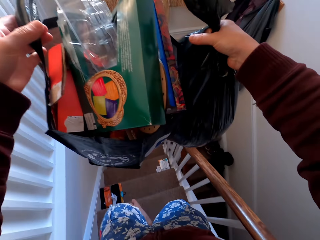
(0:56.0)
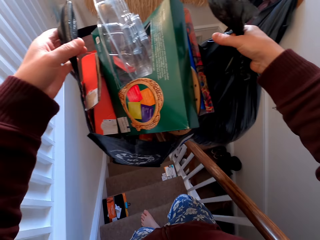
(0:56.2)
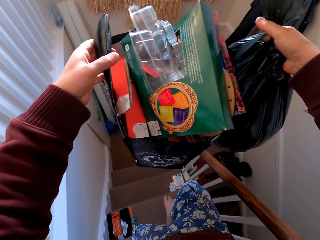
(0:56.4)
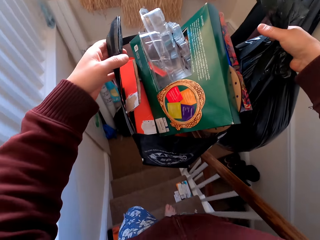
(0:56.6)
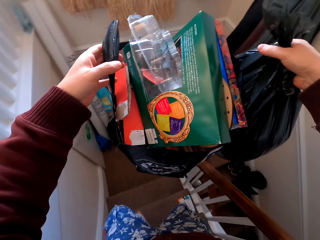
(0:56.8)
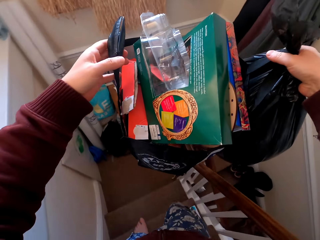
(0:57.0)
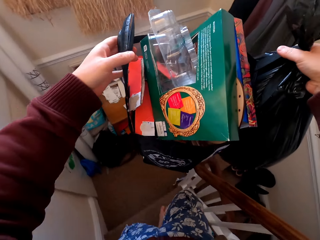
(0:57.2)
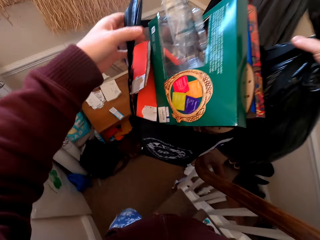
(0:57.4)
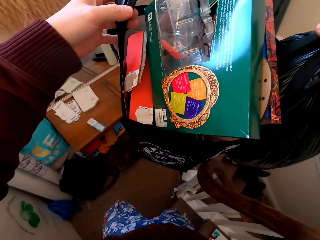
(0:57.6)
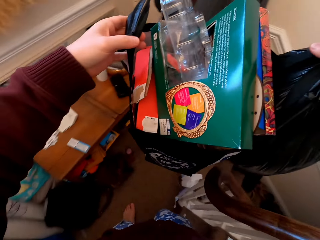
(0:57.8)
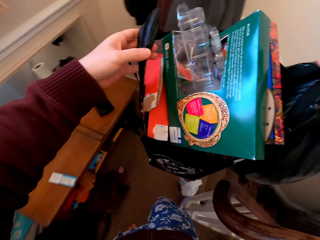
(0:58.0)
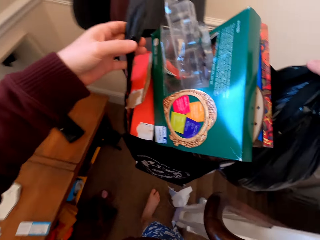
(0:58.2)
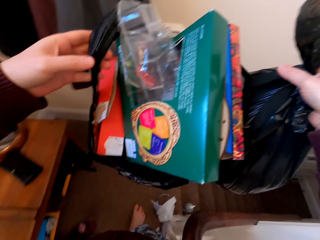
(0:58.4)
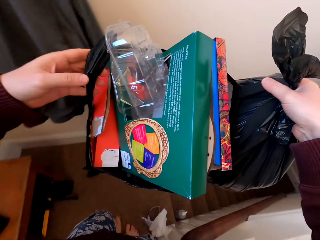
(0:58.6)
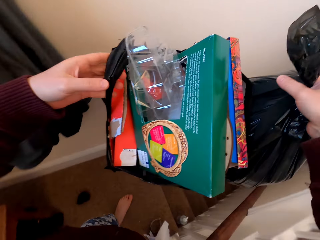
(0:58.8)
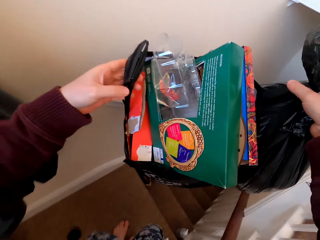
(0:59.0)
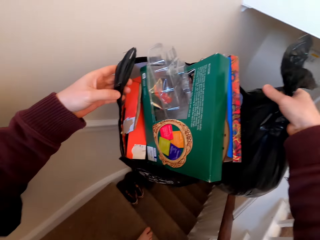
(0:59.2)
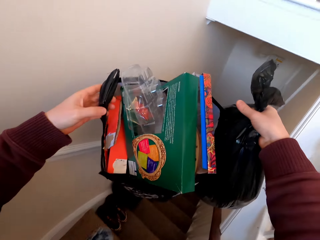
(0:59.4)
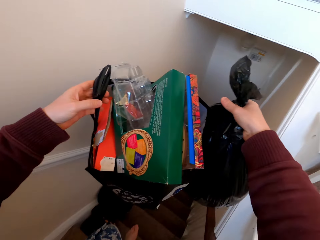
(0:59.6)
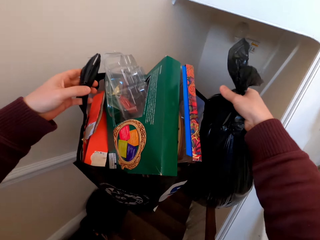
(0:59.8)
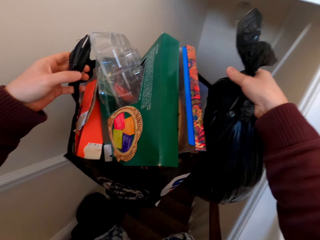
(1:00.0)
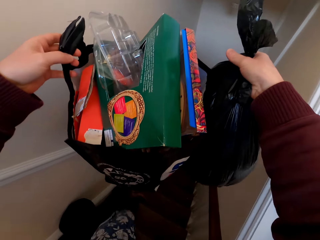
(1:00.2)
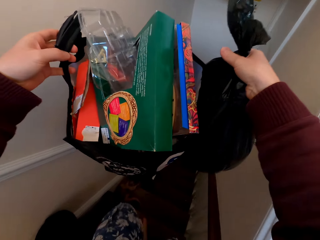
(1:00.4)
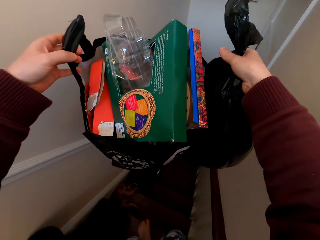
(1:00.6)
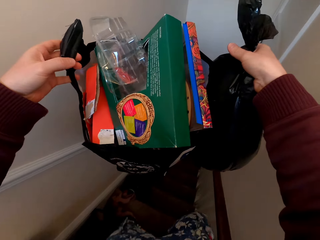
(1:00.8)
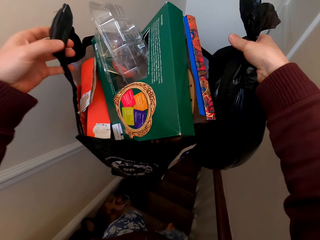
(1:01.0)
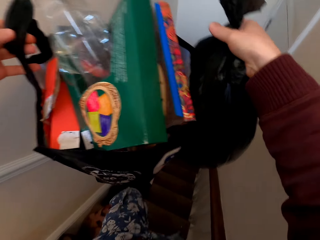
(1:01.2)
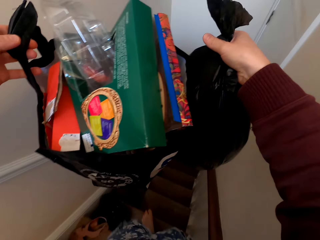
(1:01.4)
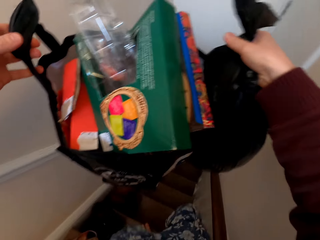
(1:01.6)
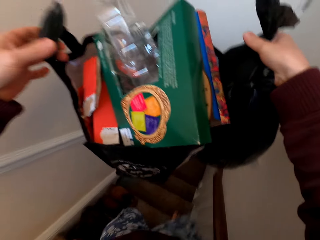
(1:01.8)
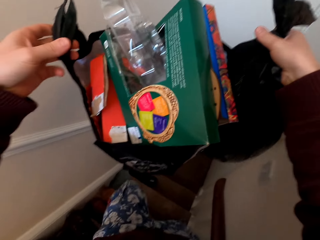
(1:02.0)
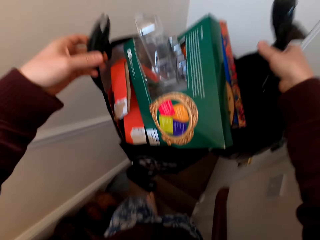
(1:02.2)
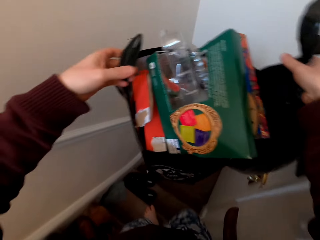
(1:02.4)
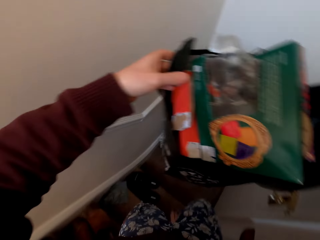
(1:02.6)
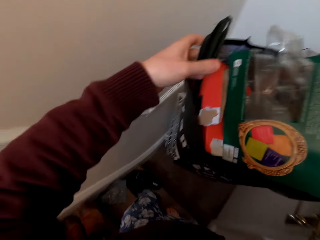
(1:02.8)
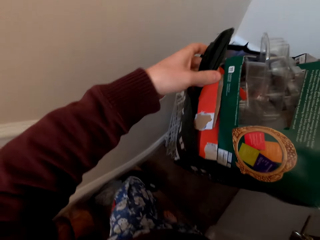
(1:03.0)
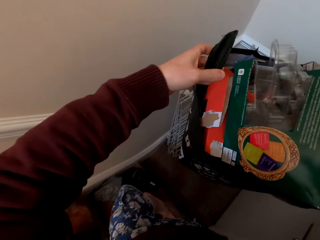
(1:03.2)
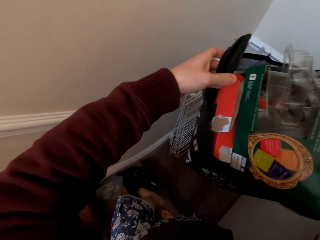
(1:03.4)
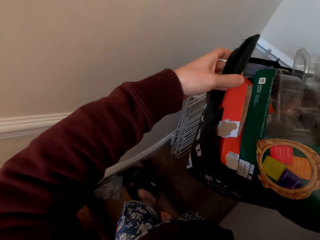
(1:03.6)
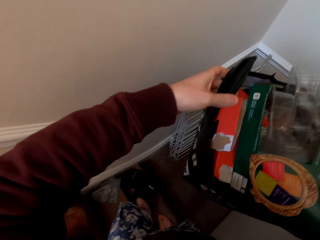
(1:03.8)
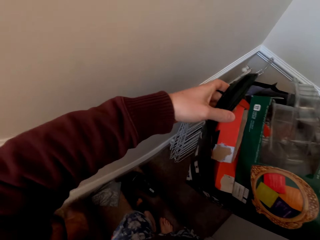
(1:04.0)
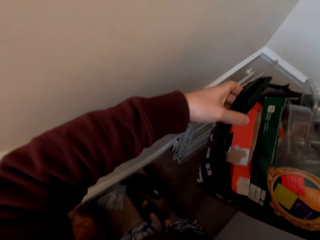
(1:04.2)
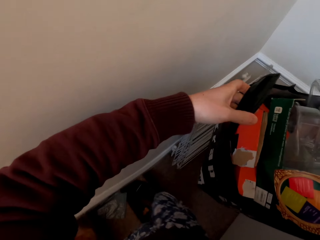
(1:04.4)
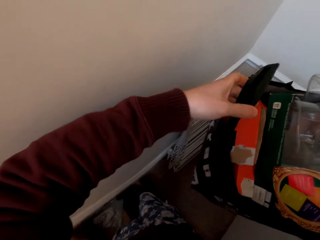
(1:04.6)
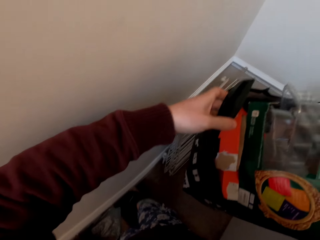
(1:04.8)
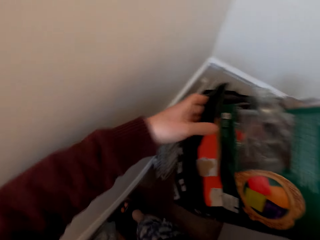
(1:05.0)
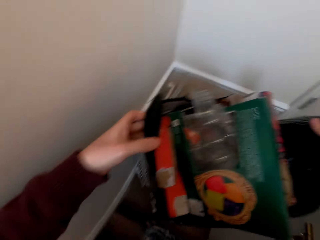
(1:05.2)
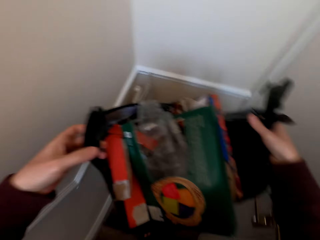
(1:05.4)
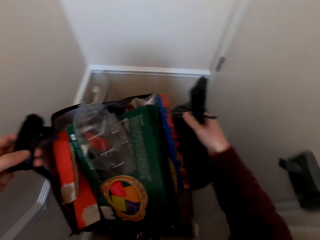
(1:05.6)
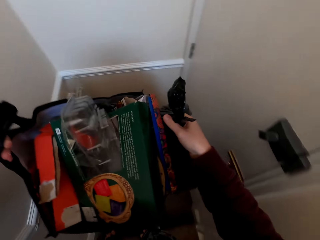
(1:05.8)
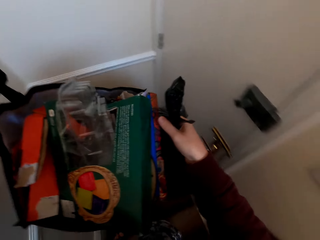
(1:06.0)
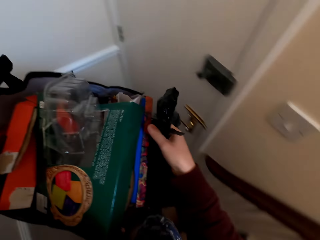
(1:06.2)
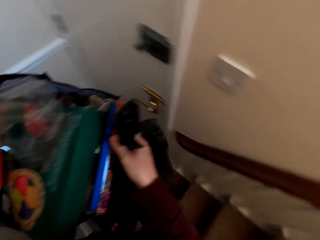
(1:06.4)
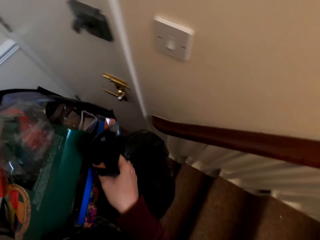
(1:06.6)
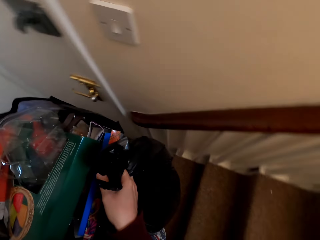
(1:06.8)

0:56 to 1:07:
The camera wearer wears the shoes.

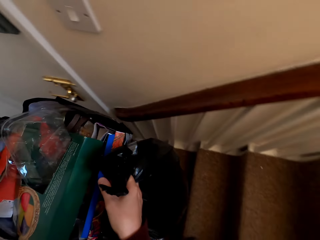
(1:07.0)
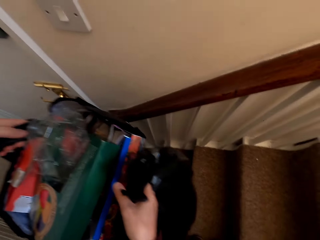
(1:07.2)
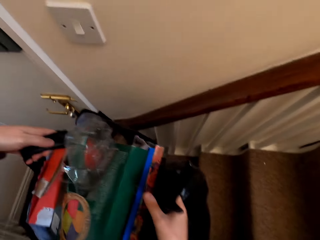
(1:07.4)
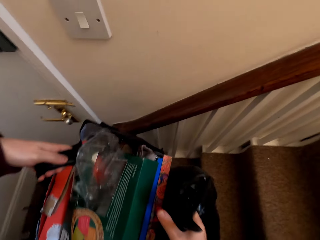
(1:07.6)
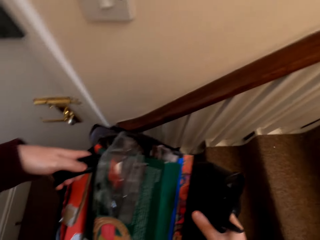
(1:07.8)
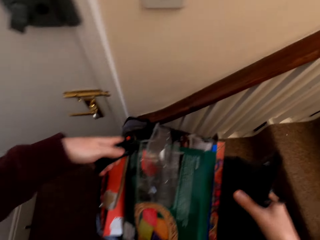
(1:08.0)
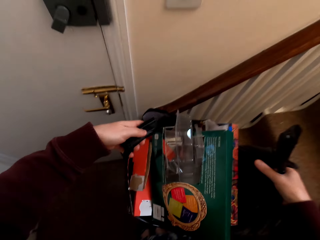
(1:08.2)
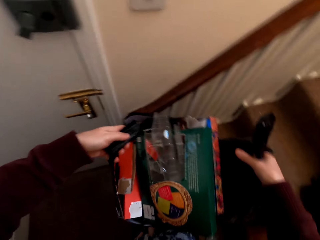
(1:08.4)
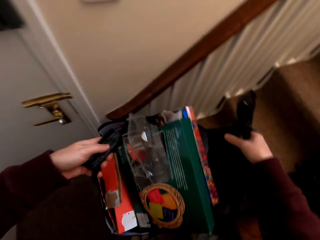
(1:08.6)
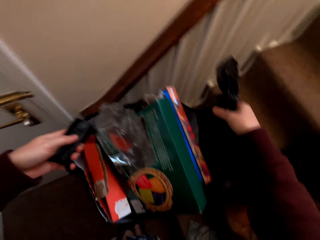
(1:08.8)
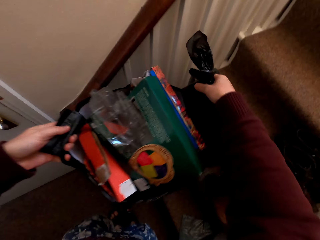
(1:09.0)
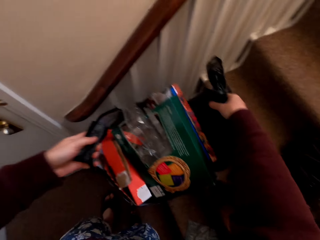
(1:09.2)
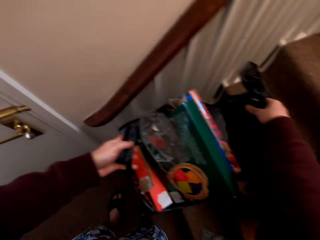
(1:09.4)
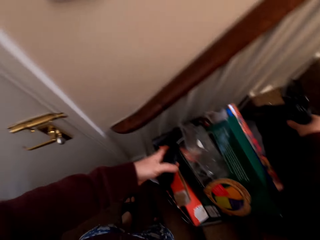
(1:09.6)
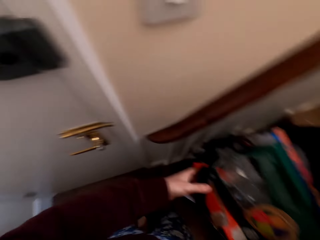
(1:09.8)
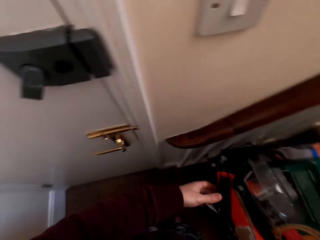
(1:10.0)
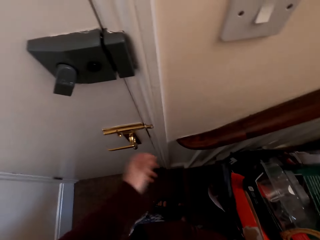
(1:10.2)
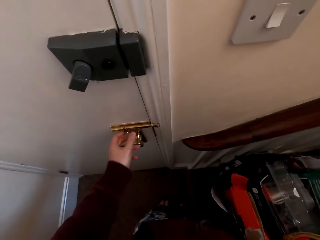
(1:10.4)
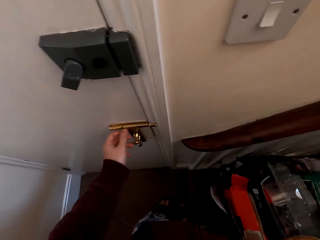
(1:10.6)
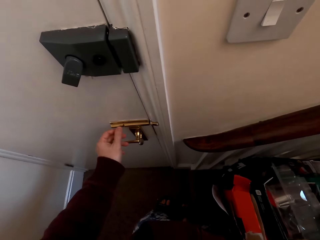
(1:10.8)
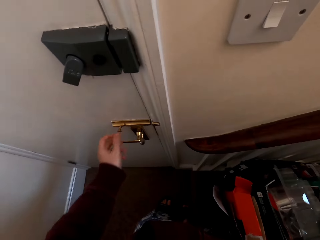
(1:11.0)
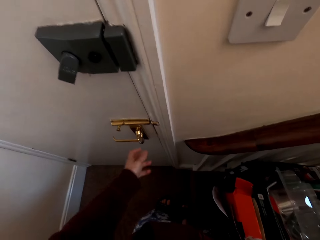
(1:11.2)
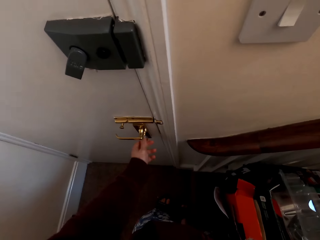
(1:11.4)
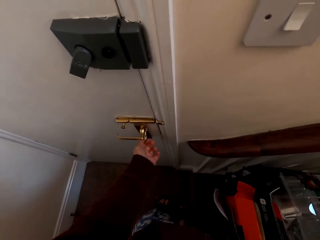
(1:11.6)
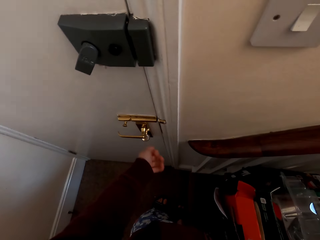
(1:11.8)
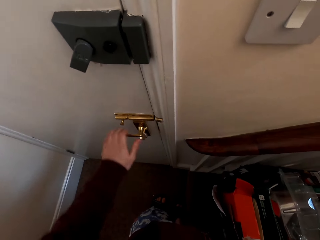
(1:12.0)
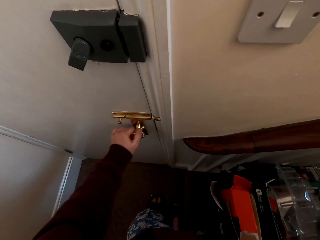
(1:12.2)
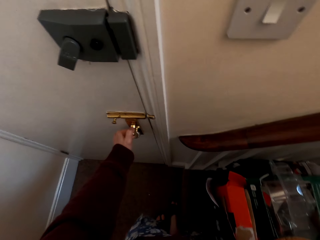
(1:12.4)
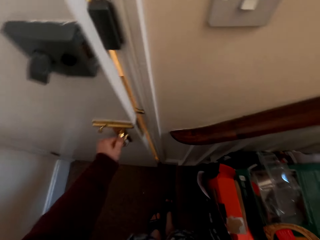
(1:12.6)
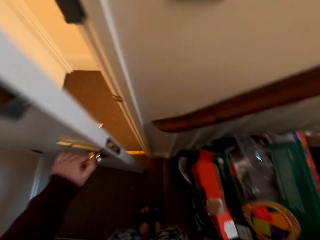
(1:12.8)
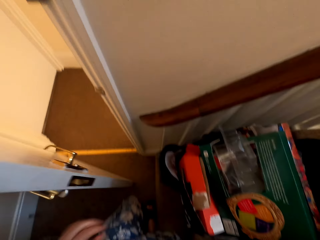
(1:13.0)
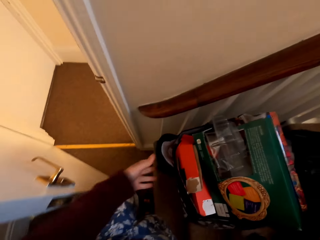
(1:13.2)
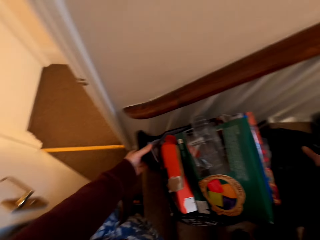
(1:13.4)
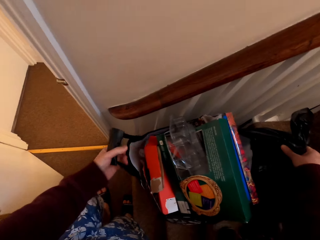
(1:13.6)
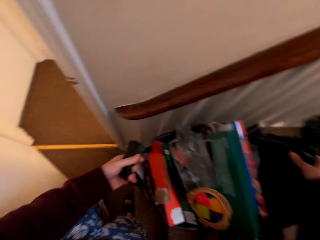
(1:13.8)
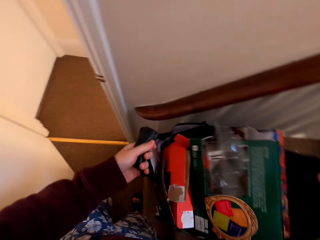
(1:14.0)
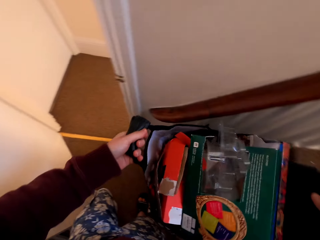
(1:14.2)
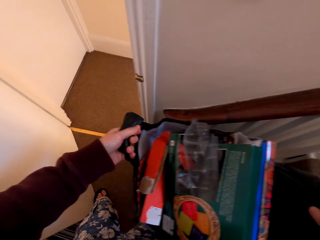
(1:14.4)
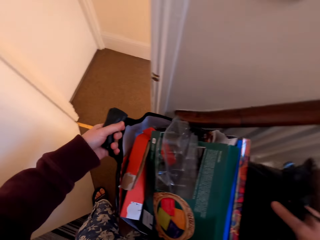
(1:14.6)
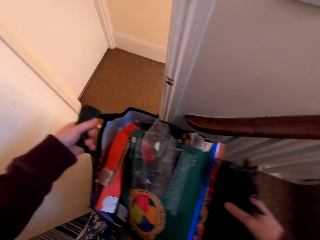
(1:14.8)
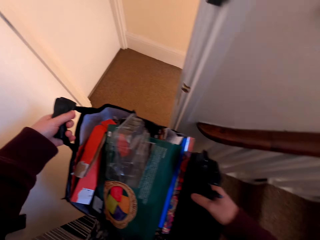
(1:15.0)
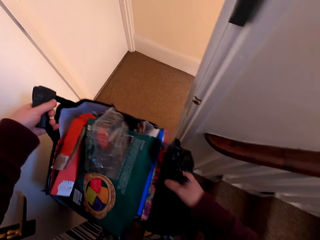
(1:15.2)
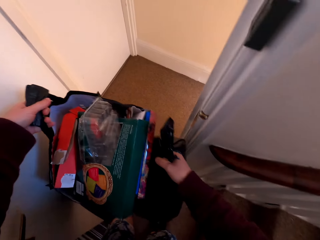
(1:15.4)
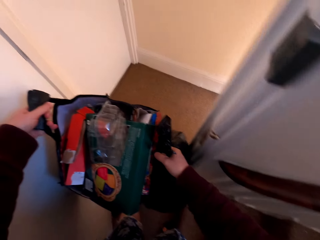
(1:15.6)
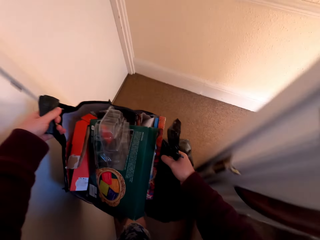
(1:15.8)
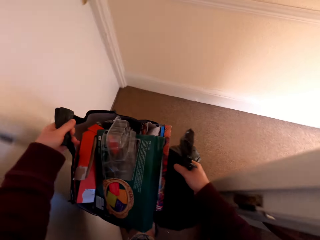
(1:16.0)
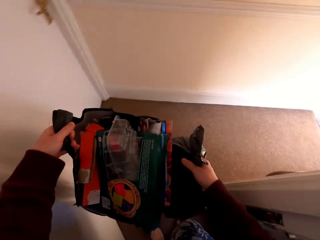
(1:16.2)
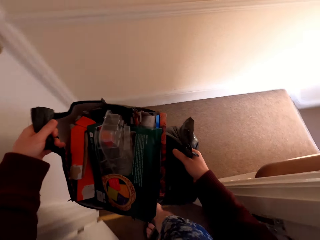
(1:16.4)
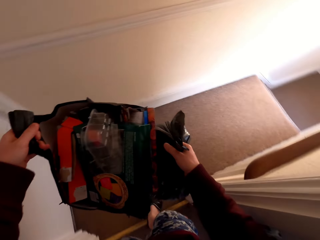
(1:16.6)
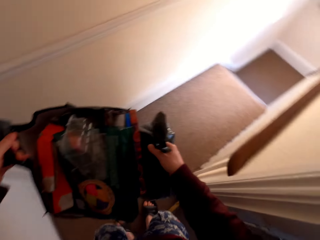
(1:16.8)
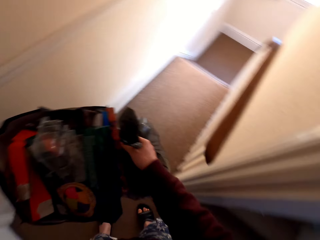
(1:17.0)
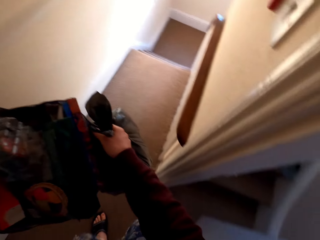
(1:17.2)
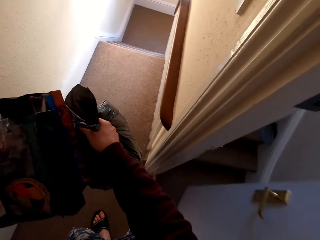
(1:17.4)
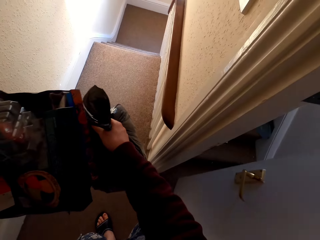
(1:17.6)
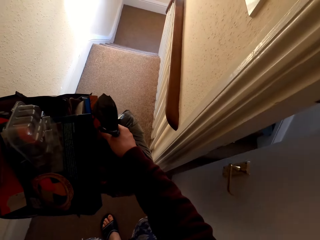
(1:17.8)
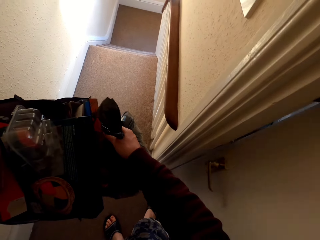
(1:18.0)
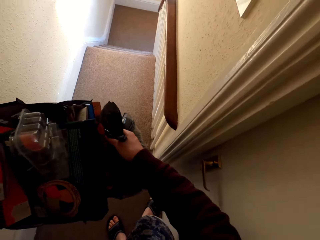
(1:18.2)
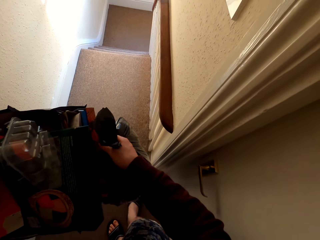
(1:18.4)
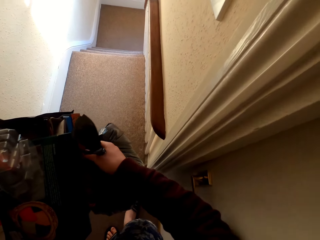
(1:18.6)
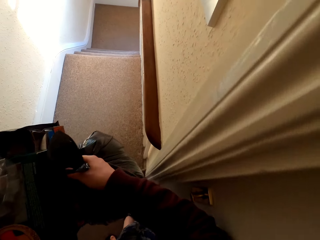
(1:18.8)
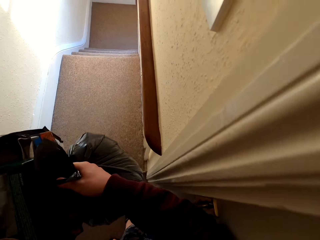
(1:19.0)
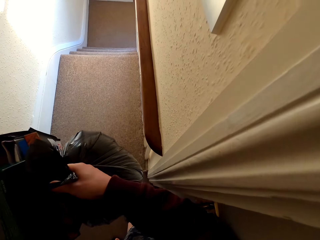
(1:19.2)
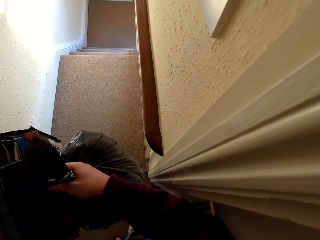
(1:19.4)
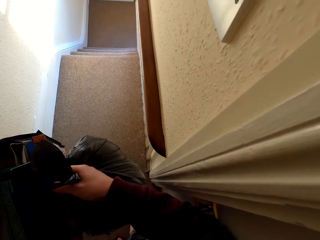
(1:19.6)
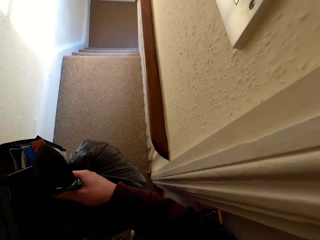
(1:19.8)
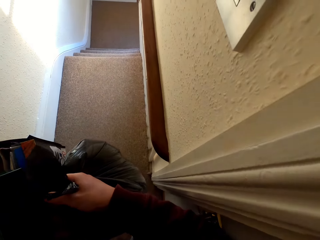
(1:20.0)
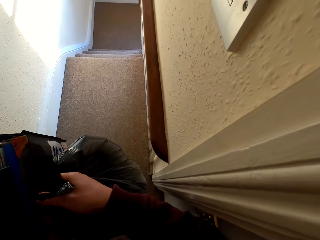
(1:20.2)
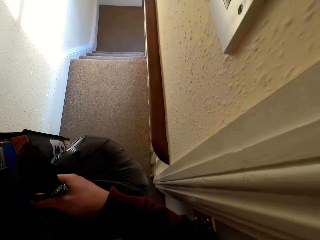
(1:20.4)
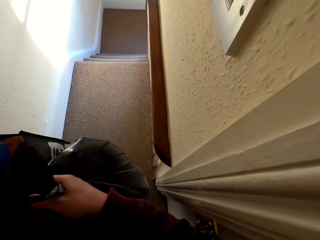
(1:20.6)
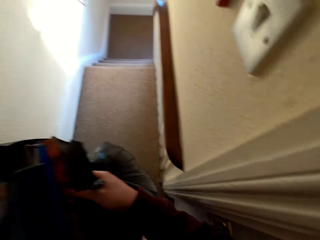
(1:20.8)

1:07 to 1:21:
The camera wearer walks around the room. They put the bins on the stairs. They open the door. They pick up the bins. They walk down the stairs. They close the door.
